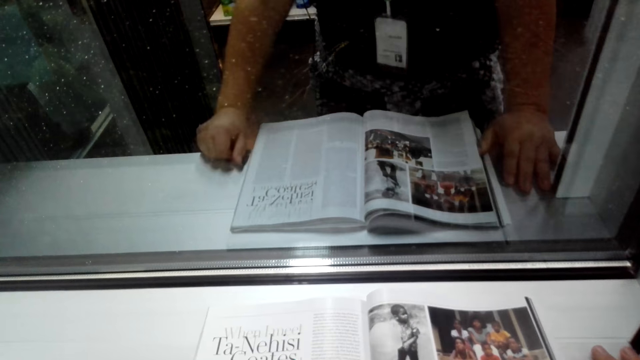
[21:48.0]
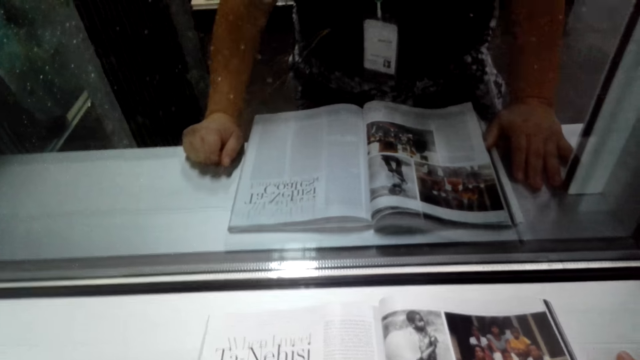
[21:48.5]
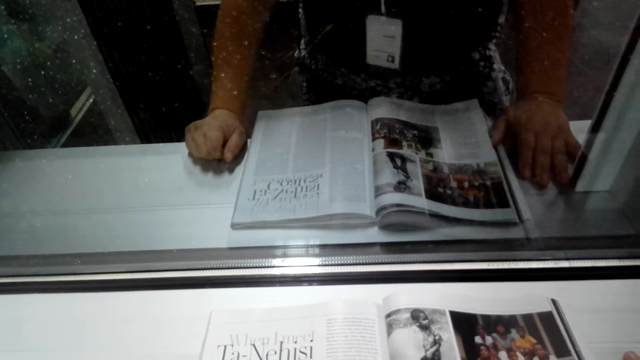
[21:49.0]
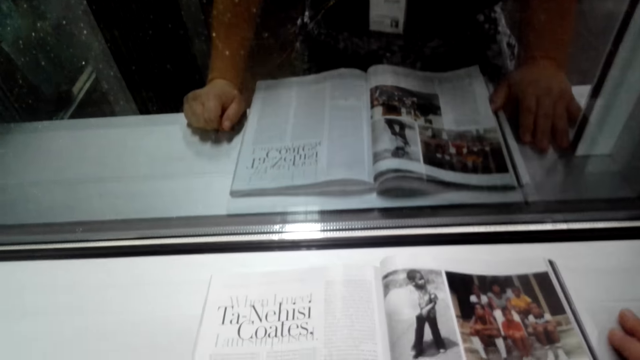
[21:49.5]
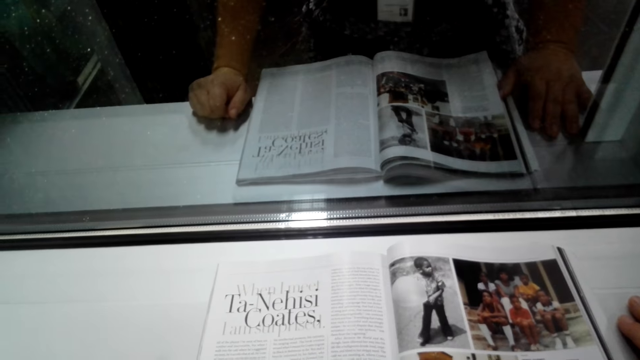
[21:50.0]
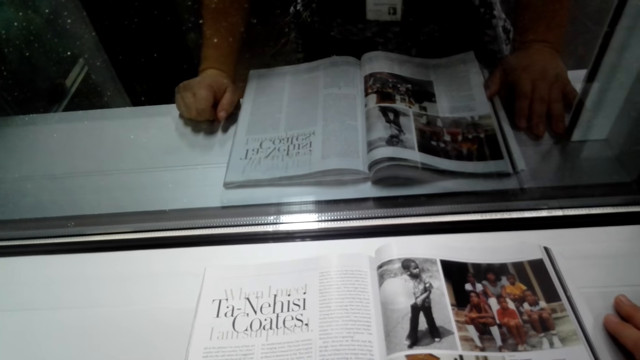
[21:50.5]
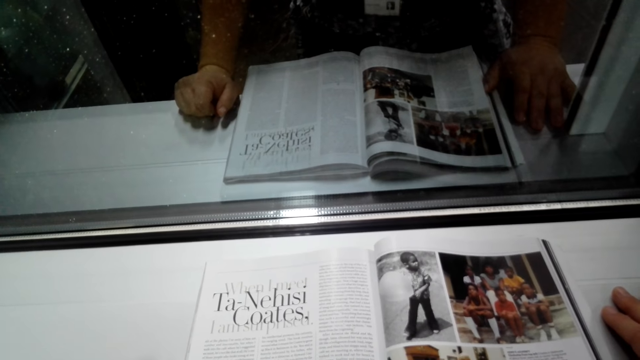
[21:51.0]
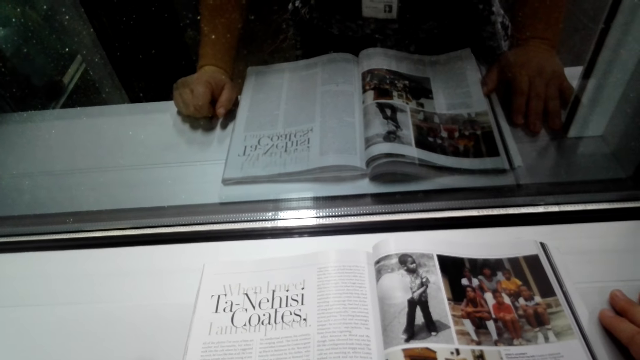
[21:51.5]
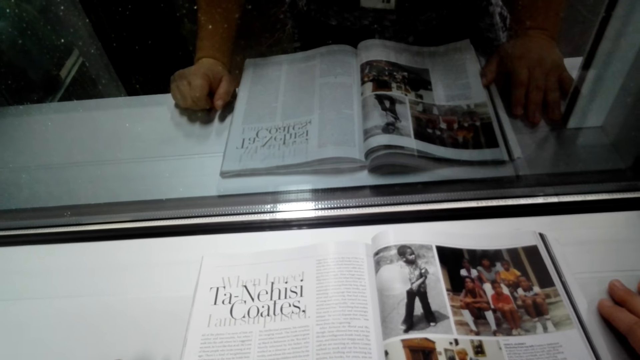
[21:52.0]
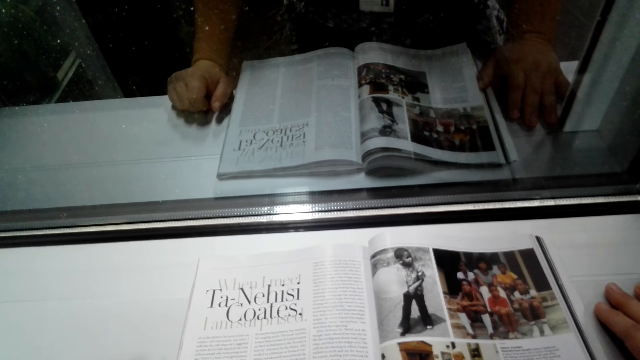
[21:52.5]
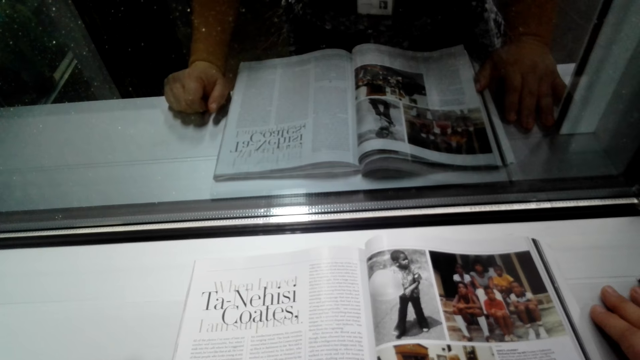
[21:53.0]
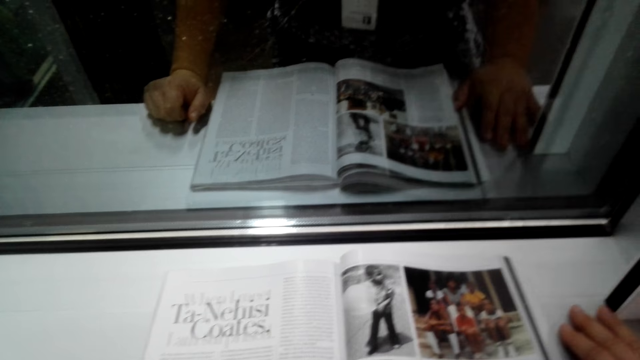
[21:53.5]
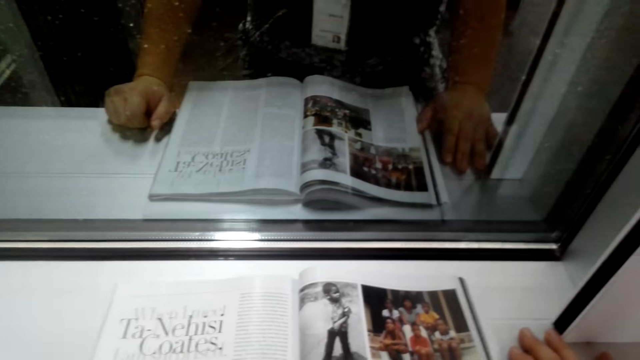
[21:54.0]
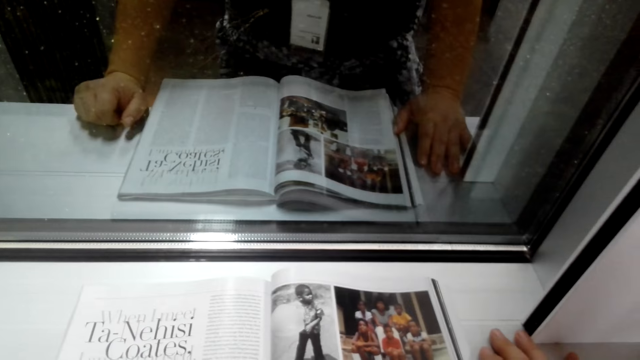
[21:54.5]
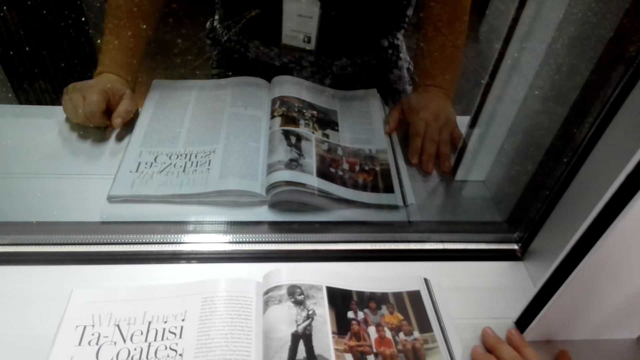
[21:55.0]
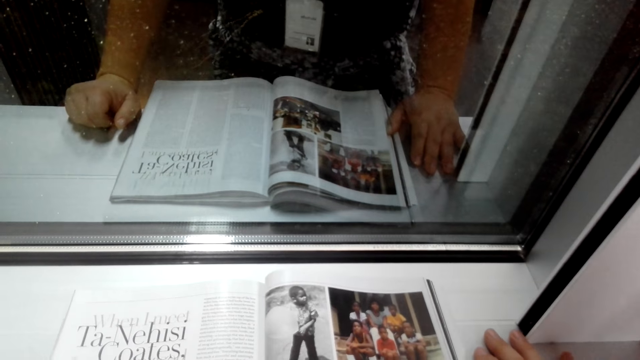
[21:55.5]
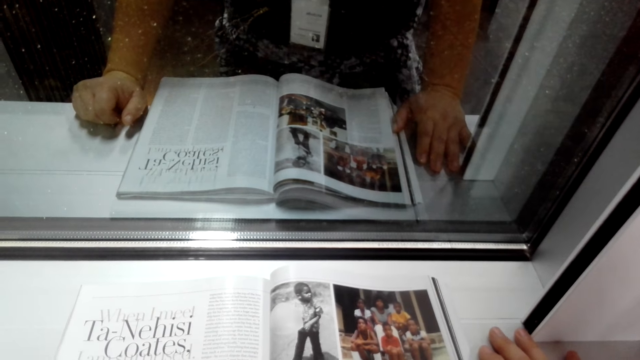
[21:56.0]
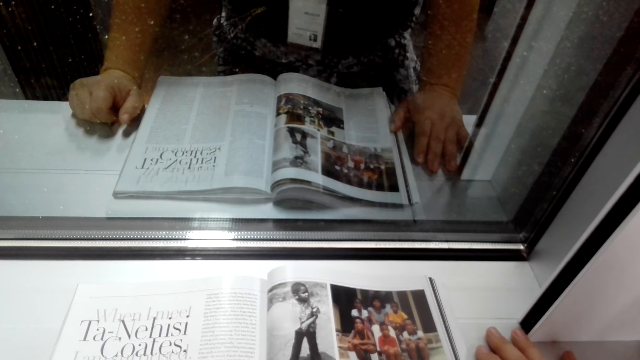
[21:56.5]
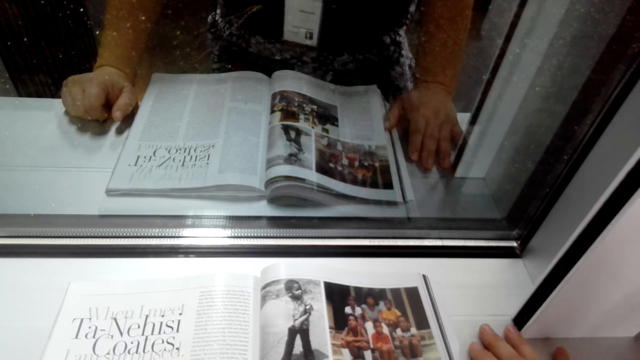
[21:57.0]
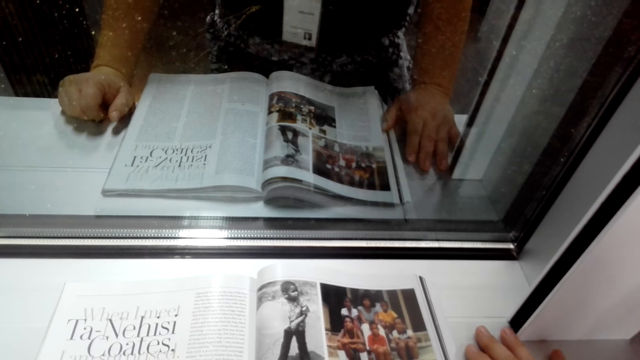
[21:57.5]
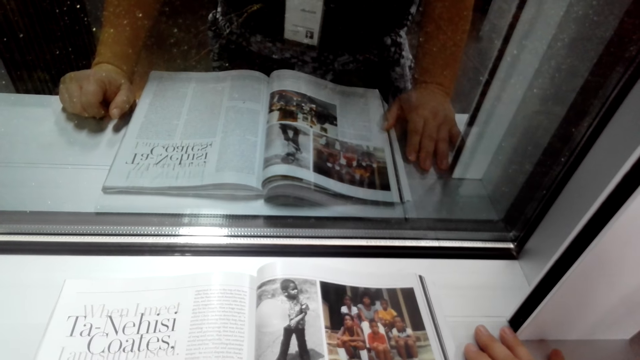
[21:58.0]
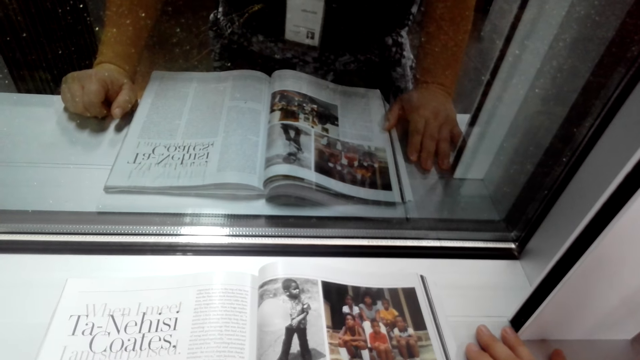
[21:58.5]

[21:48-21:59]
The camera wearer reads the magazine.

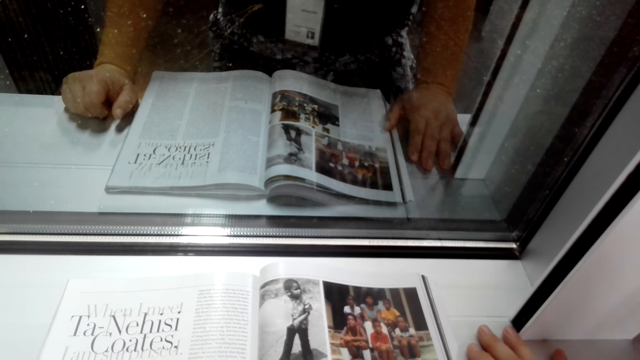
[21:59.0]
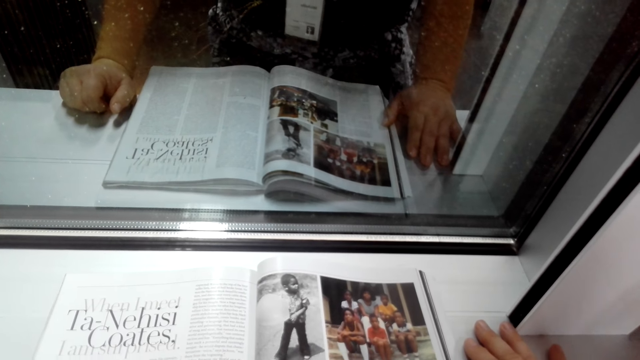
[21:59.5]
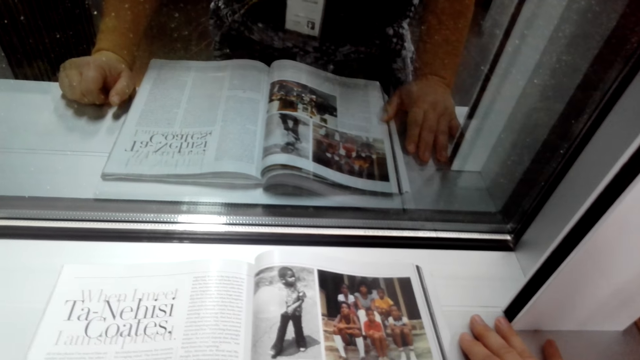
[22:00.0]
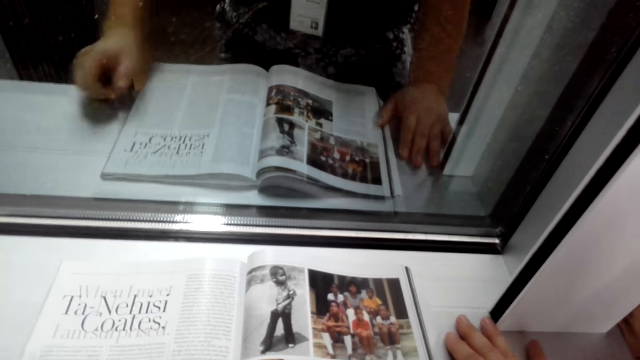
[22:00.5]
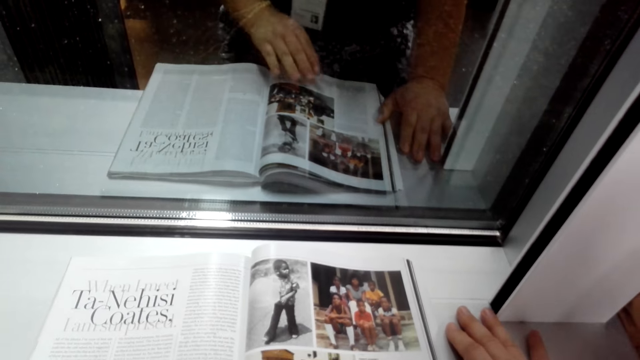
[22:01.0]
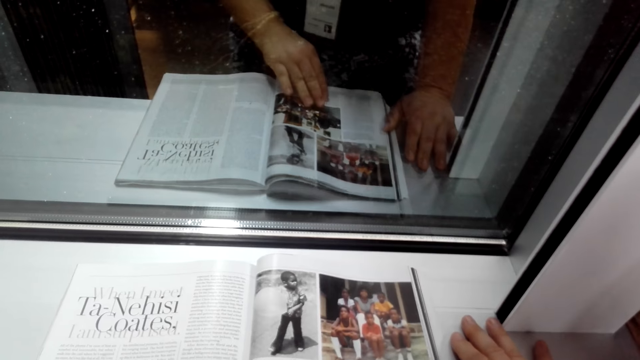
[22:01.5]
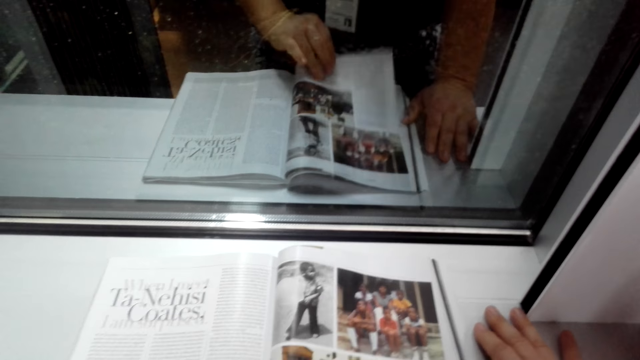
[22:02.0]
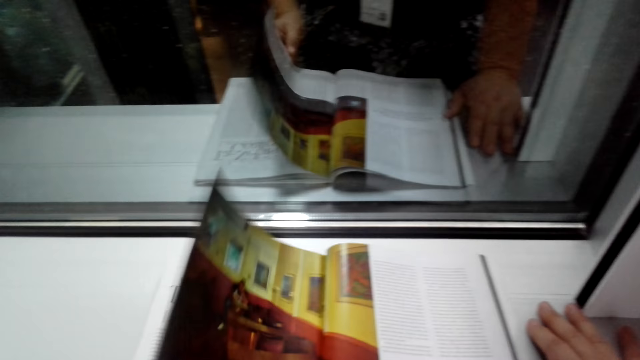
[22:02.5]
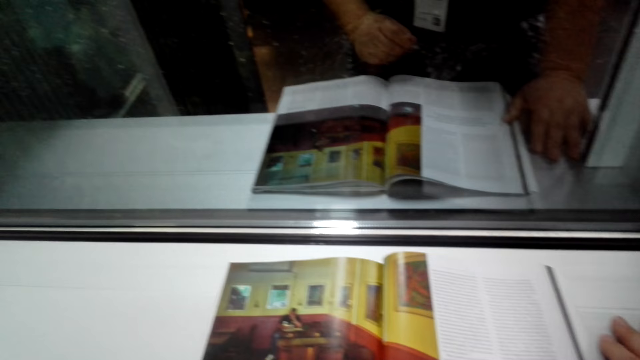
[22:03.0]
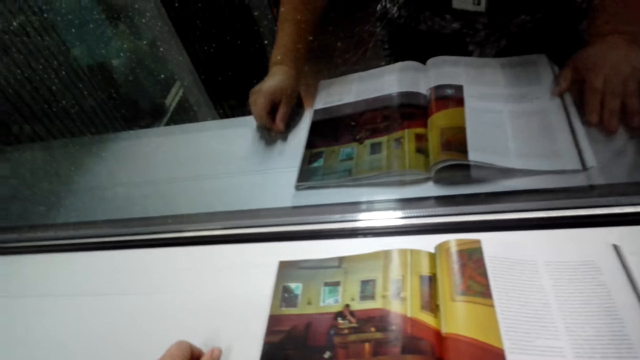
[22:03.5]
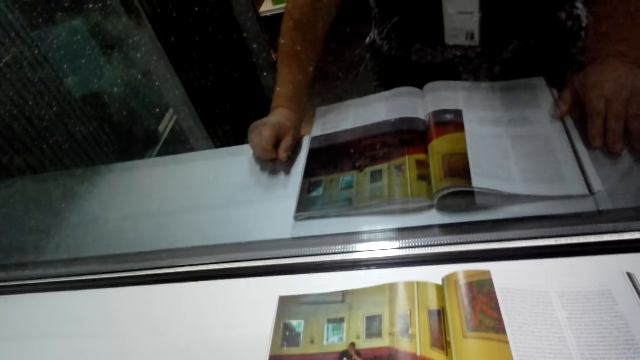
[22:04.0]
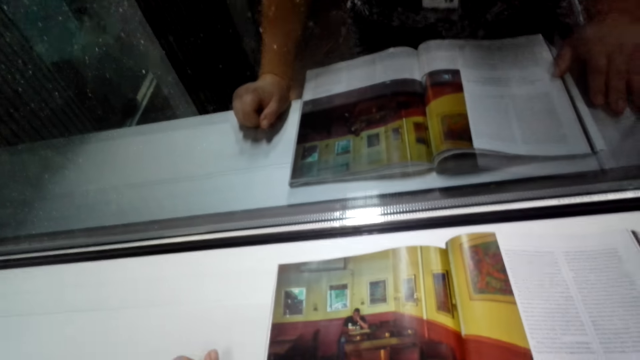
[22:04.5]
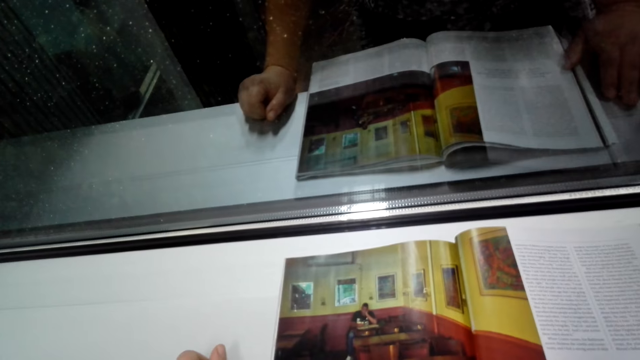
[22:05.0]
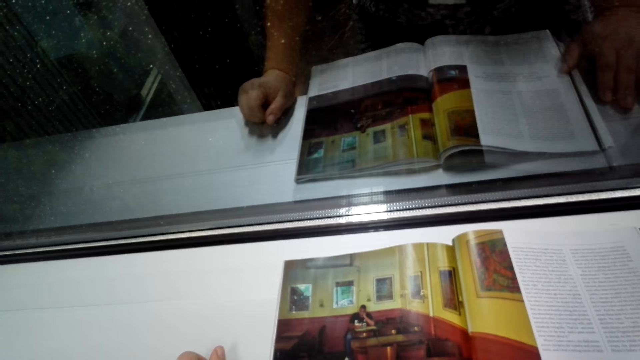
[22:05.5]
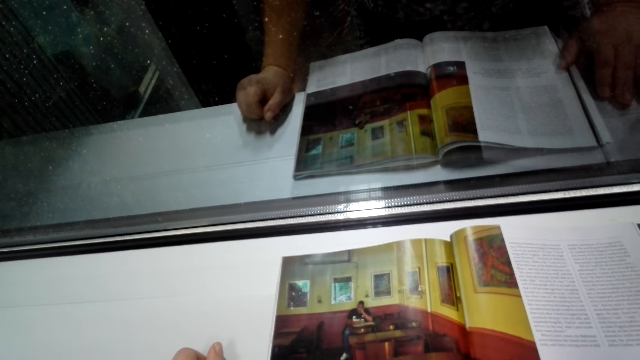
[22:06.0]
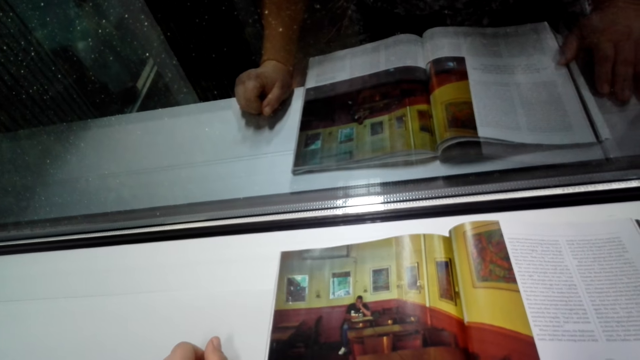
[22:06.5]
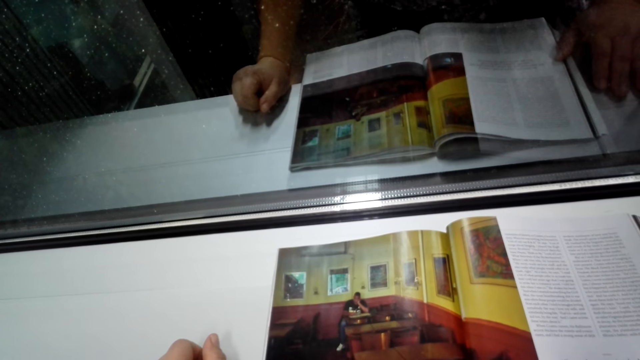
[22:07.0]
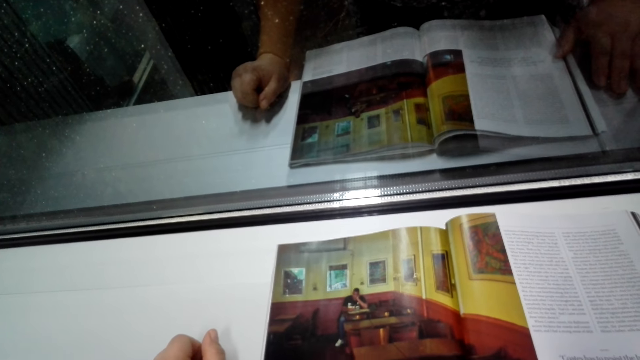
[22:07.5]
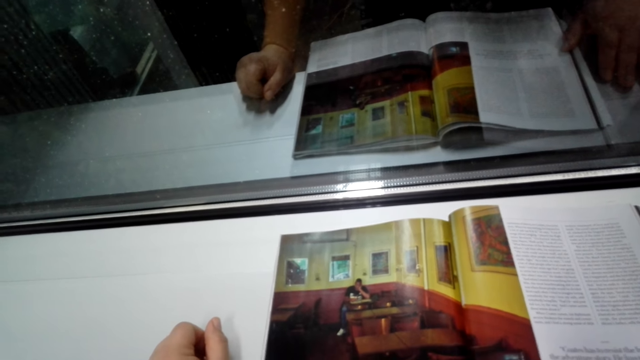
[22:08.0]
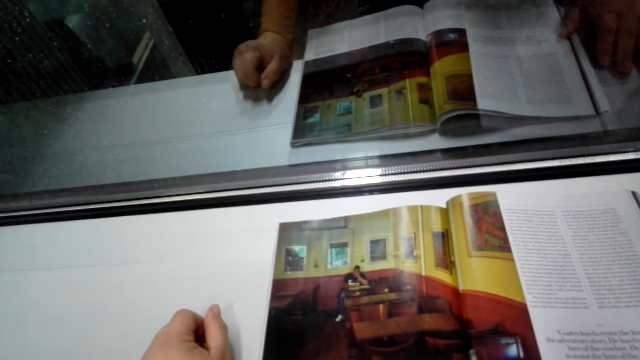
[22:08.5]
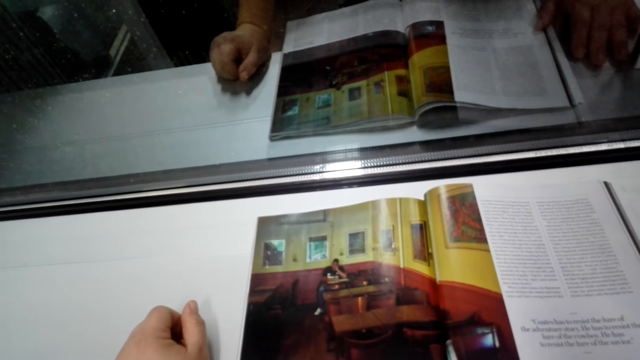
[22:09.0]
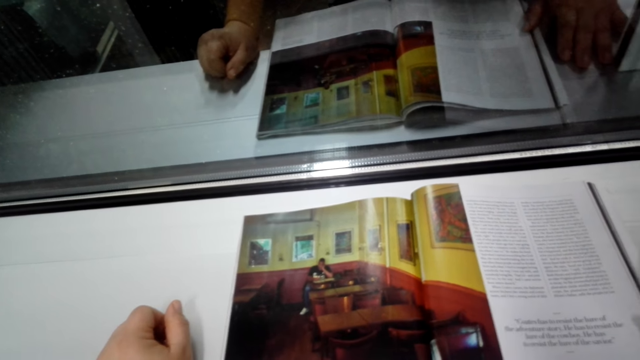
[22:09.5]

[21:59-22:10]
The camera wearer turns the magazine pages. They open the magazine. They read the magazine.
